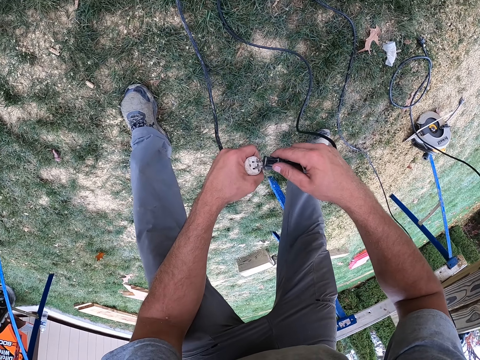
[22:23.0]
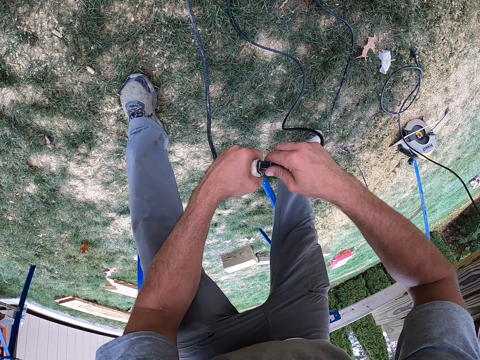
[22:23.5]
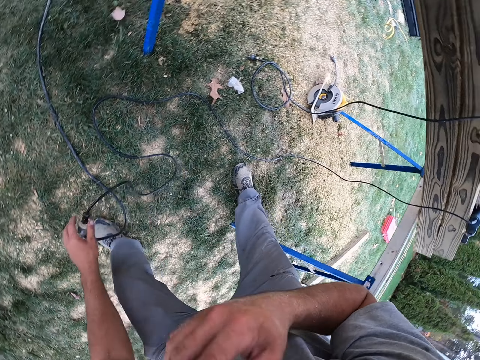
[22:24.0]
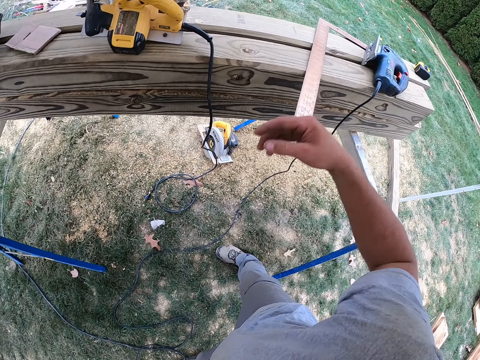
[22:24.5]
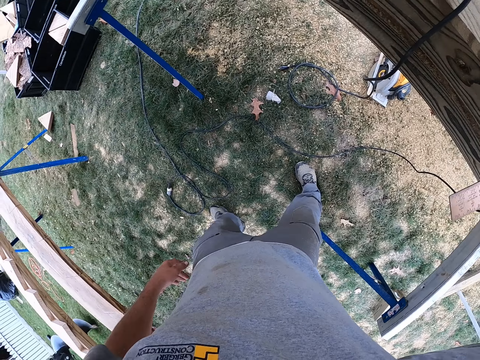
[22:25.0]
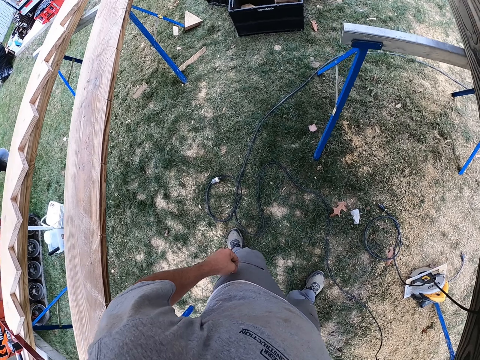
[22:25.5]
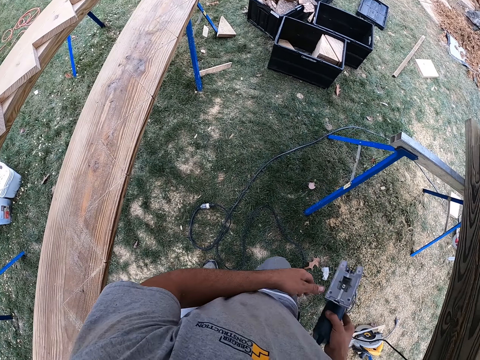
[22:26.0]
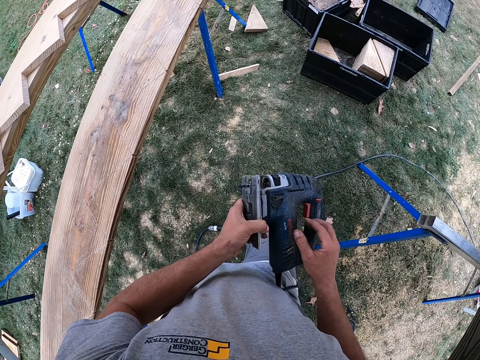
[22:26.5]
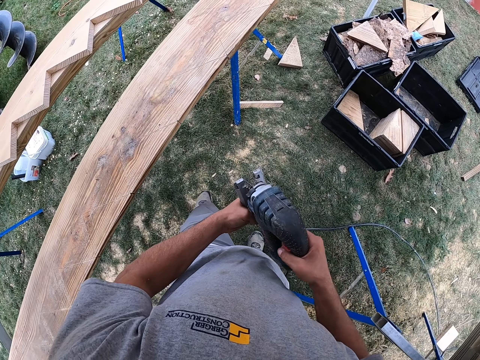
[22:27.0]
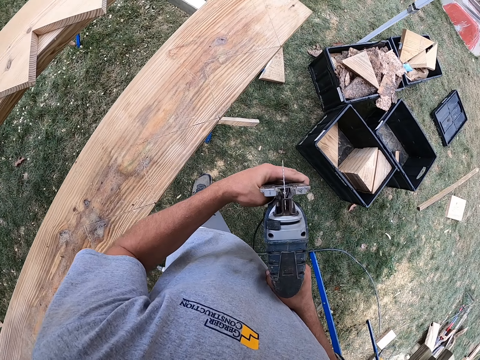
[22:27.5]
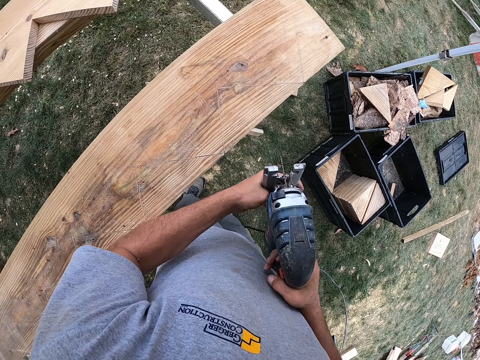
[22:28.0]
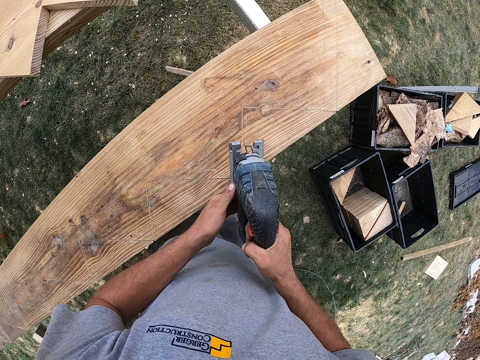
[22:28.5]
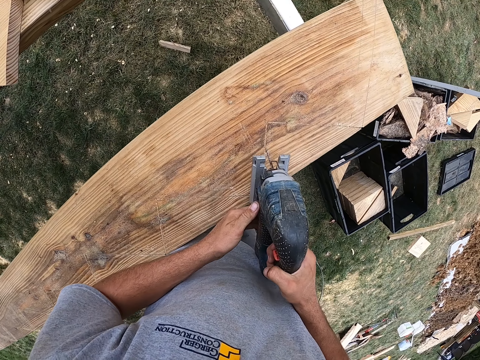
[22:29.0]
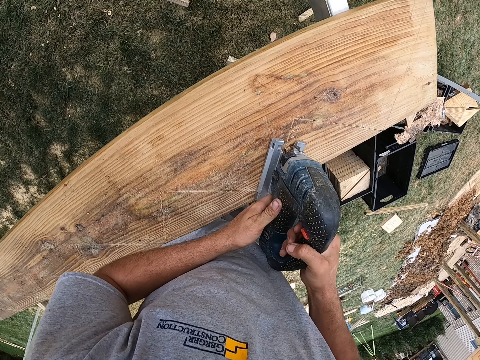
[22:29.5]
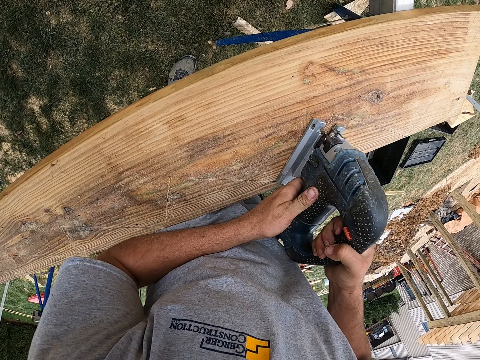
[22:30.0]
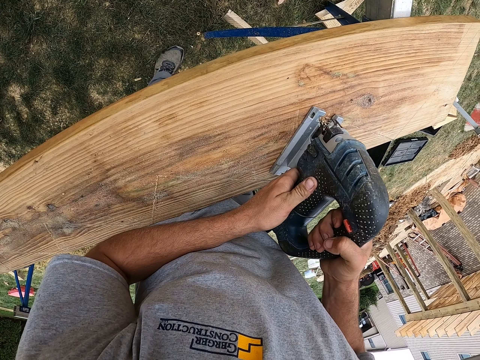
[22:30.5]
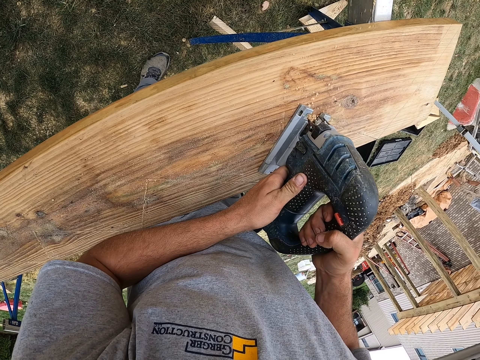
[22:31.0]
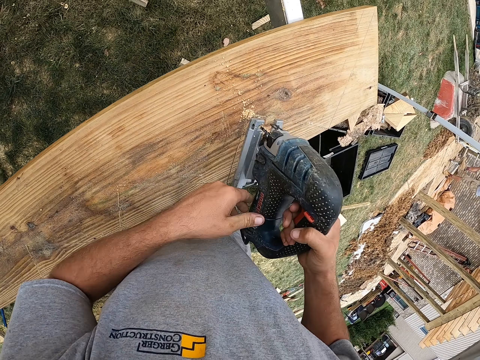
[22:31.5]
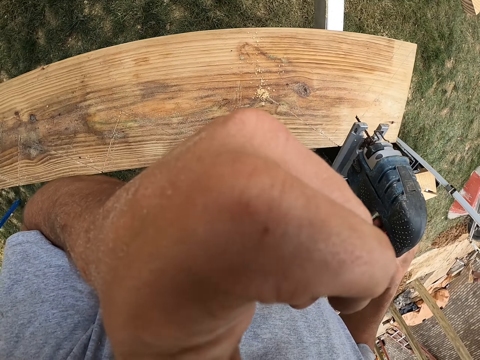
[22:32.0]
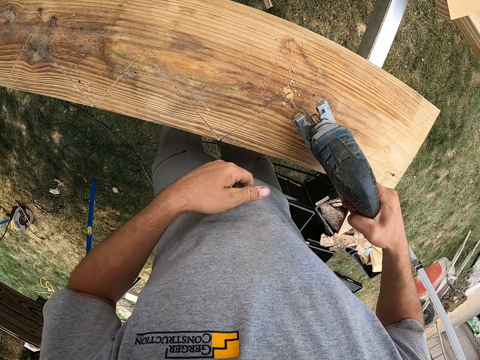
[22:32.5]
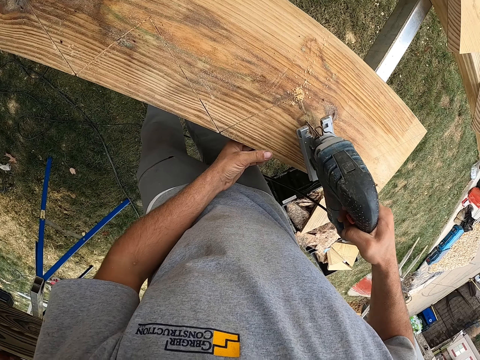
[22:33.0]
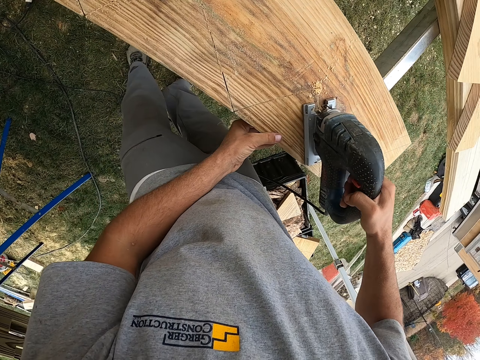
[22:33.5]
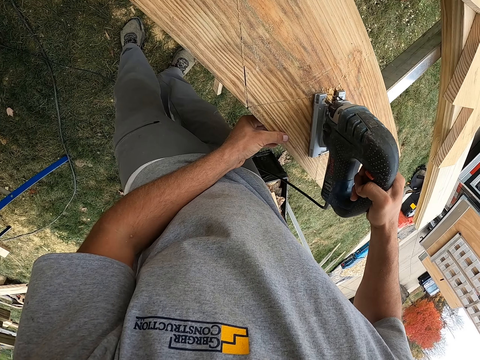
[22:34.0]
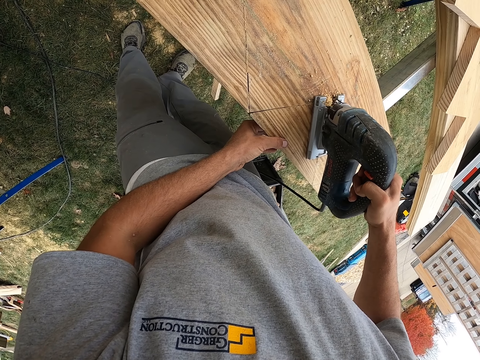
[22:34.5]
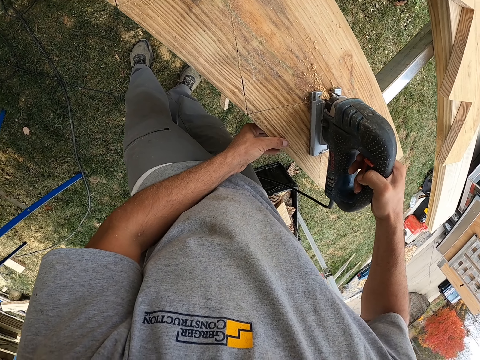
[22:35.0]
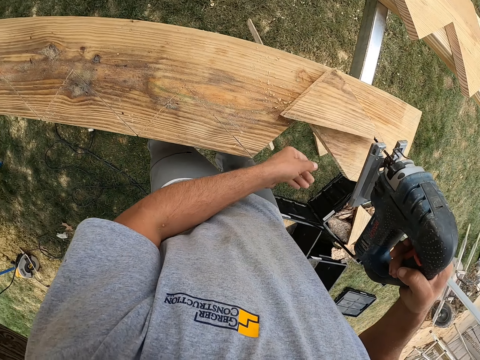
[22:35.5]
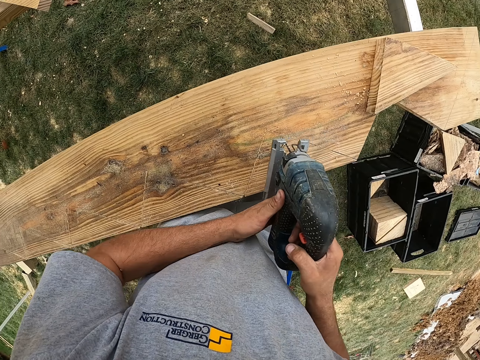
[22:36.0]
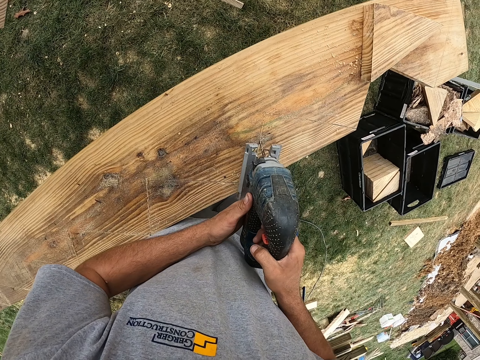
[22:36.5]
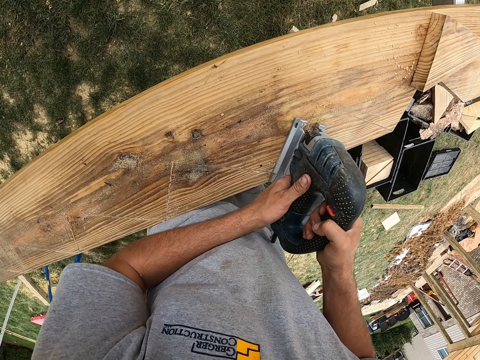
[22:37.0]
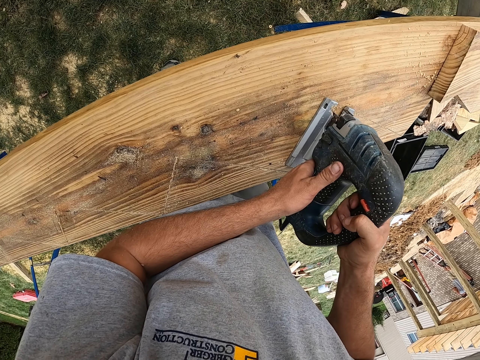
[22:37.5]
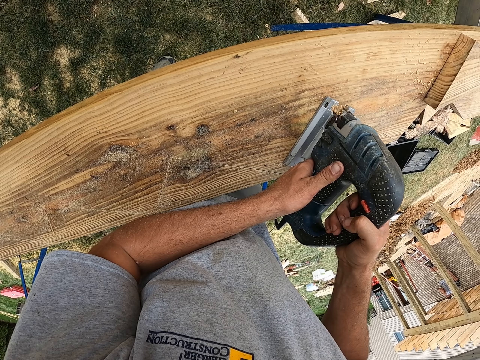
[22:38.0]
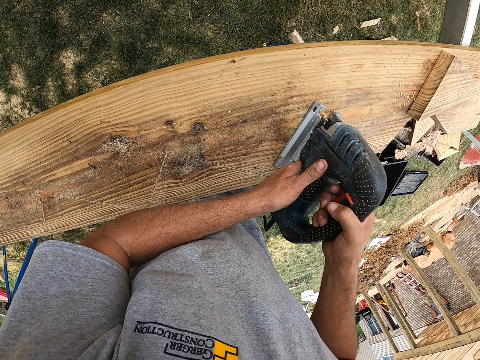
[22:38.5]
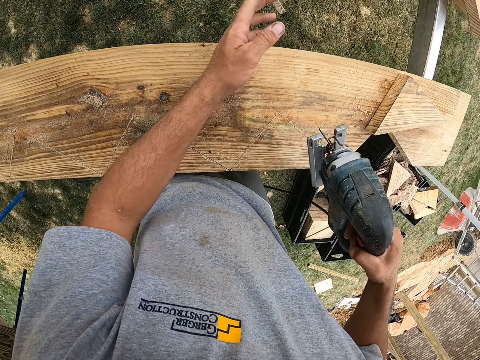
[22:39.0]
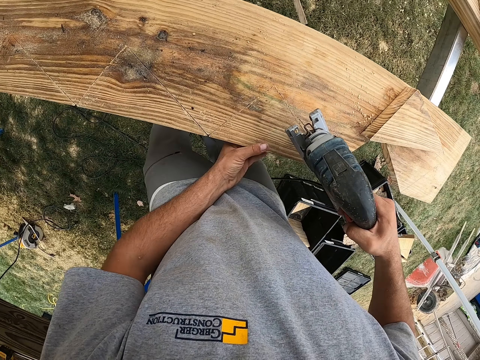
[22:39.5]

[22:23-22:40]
The camera wearer connects the cable with the socket. He picks up a jig saw. He cuts on the wood using the jig saw. He makes holes in the wood. He raises his hand. He cuts on the wood using the jig saw. He picks up a piece of wood. He drops it on the wood. He cuts on the wood using the jig saw.

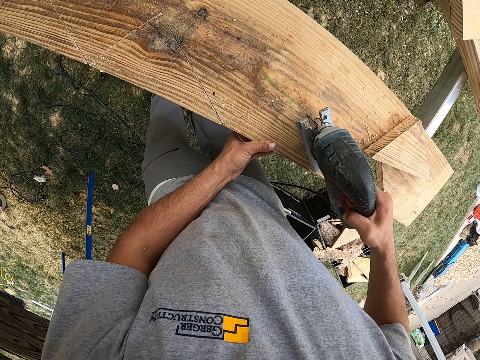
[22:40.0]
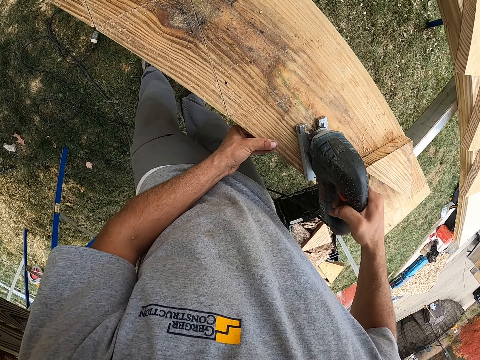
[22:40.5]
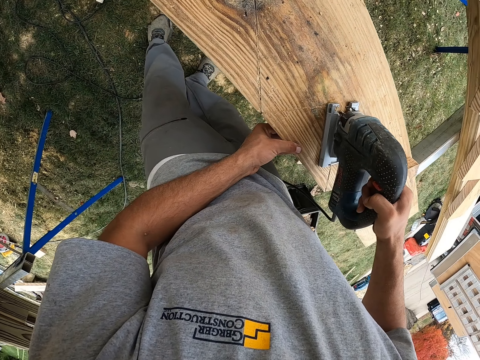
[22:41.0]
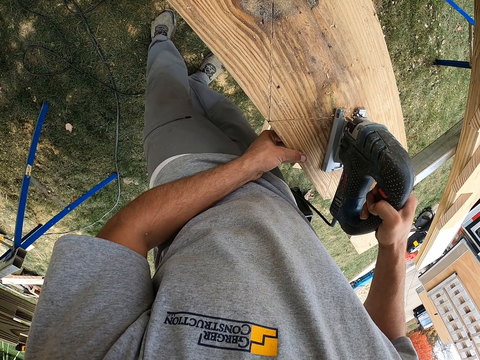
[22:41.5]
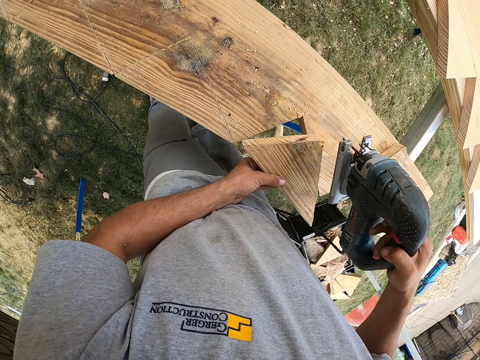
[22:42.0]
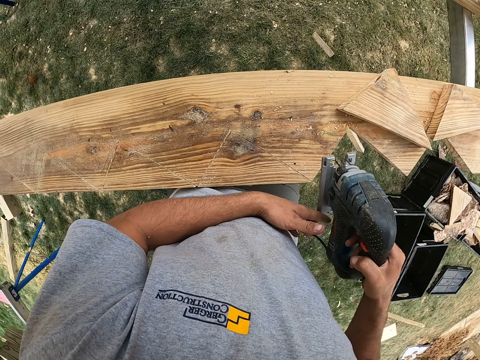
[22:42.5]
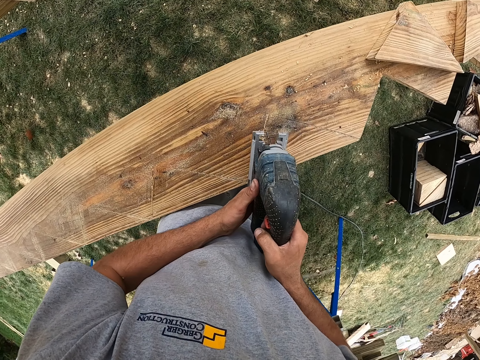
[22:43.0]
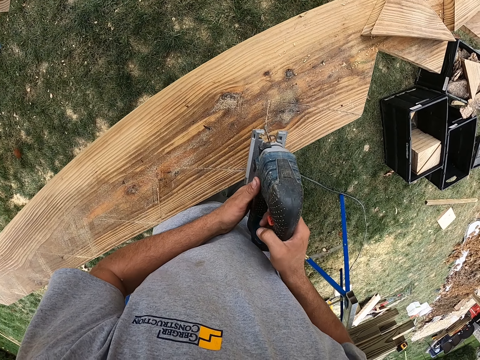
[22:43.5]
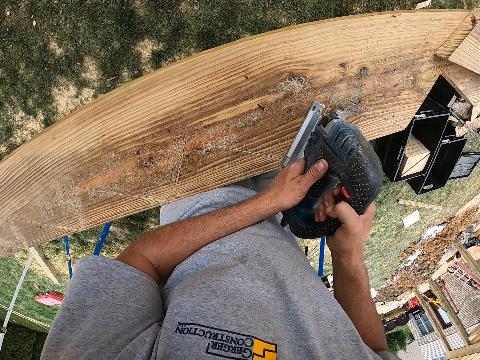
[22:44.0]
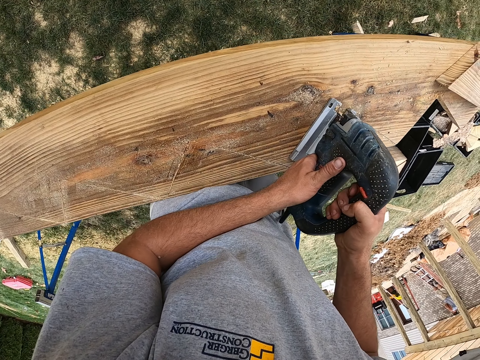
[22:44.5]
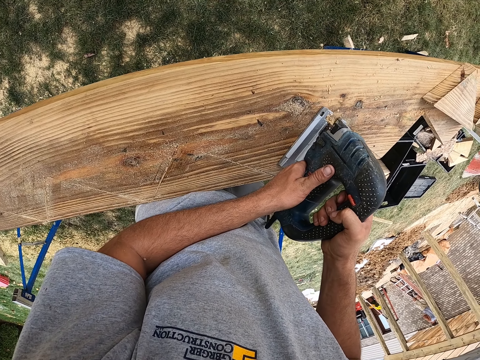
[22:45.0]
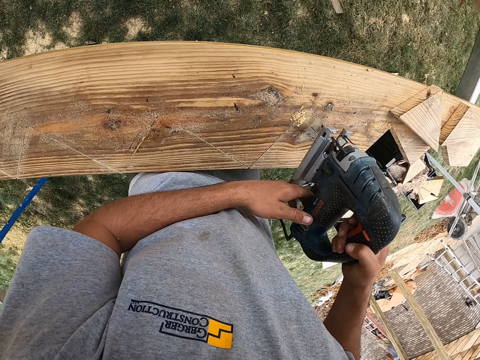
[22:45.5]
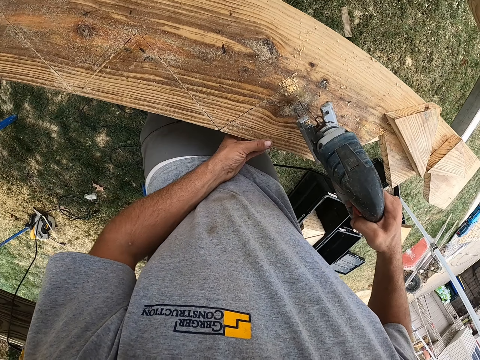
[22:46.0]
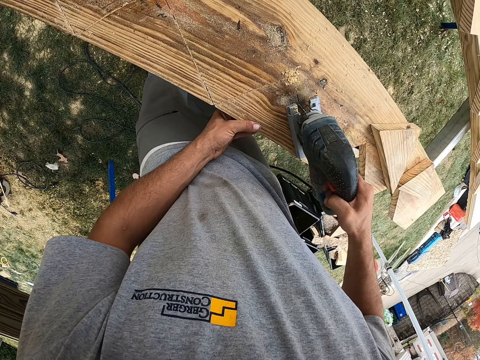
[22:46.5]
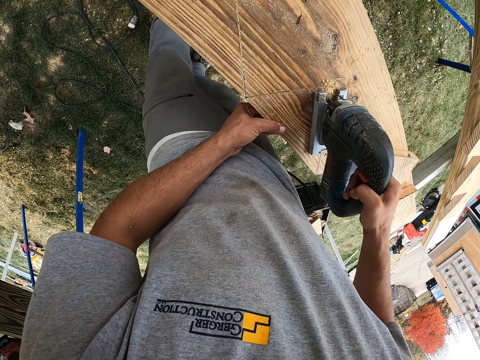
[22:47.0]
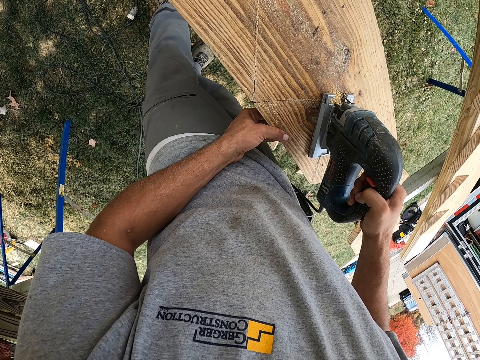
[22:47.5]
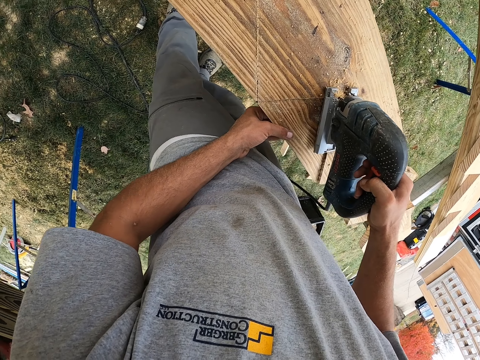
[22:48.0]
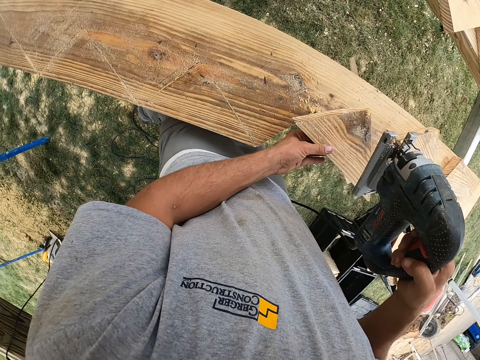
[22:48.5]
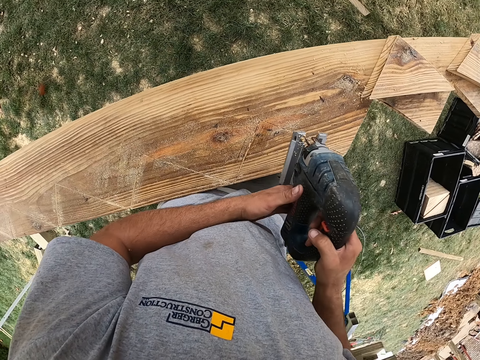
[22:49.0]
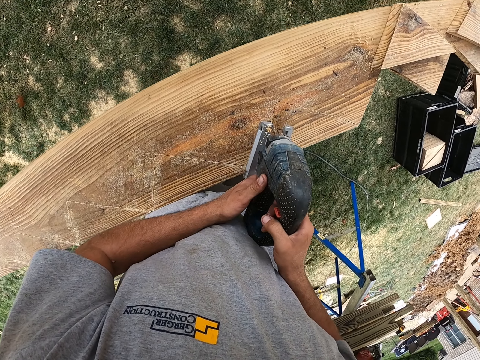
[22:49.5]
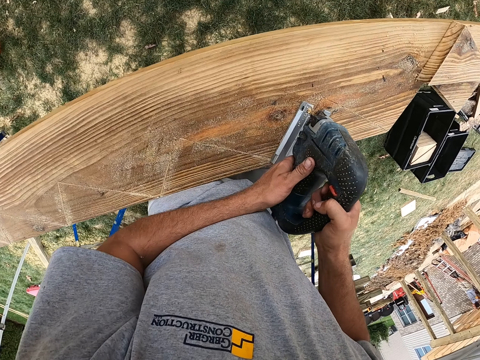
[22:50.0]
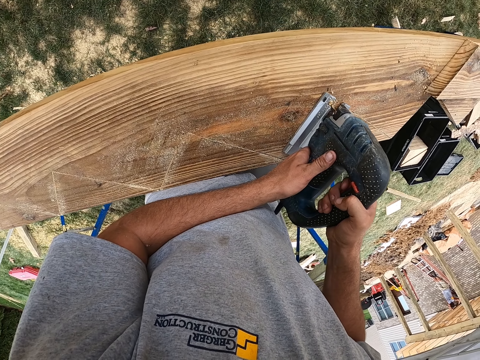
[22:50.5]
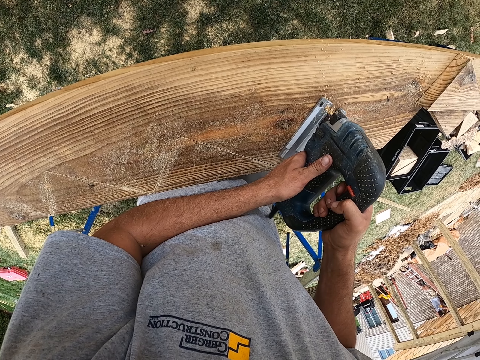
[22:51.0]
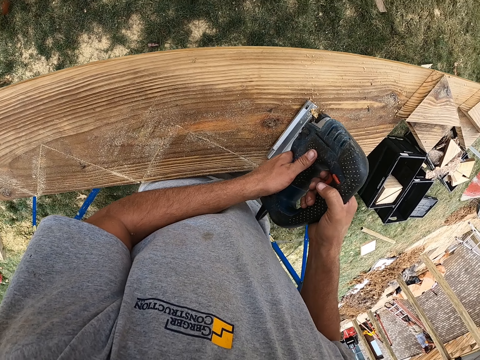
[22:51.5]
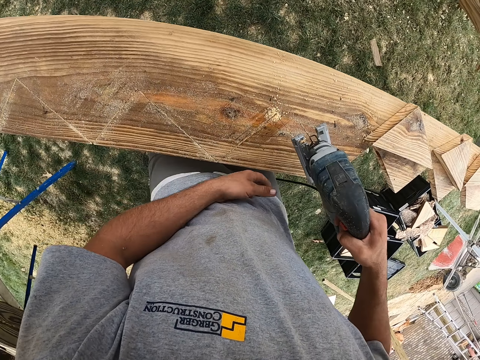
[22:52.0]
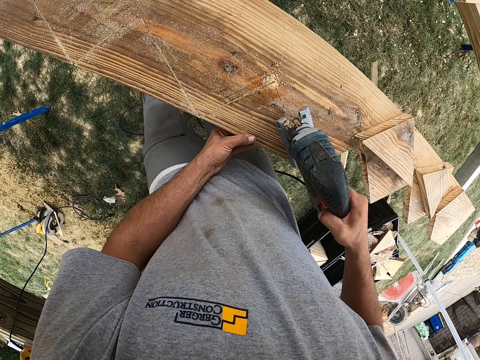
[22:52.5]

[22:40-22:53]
The camera wearer picks up a piece of wood. They drop the piece of wood on the wood. They cut on the wood using a jig saw. They put the wood aside. They cut the wood.
